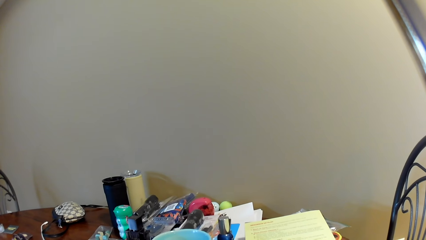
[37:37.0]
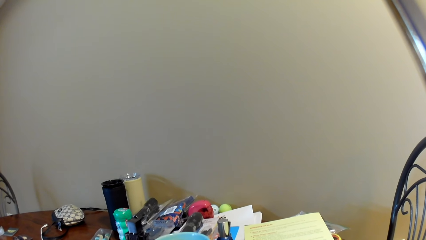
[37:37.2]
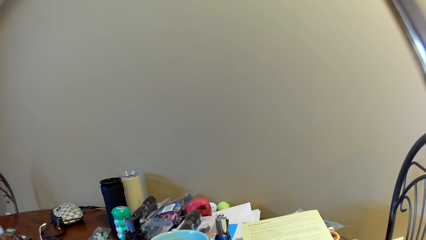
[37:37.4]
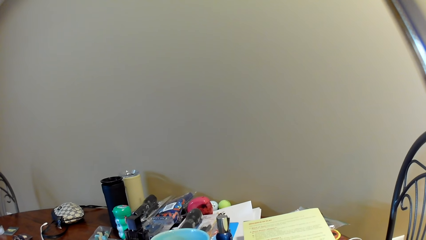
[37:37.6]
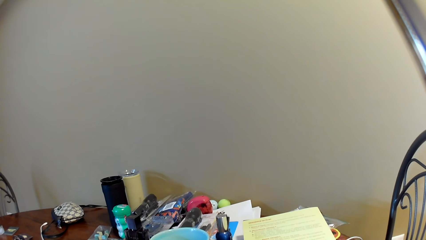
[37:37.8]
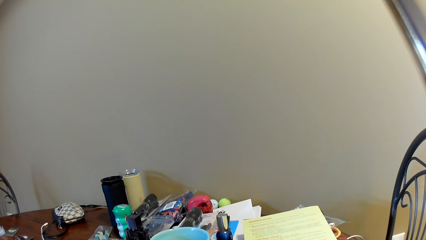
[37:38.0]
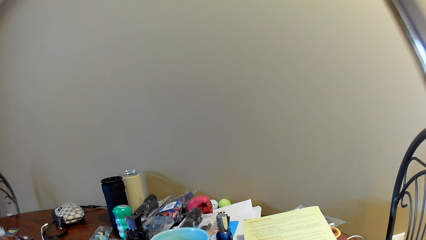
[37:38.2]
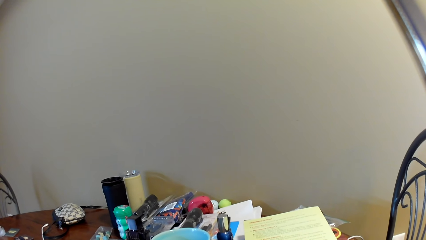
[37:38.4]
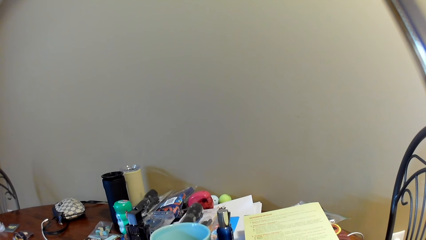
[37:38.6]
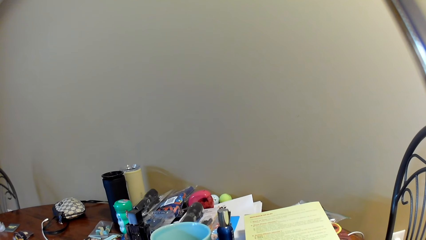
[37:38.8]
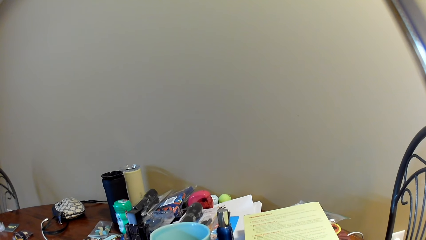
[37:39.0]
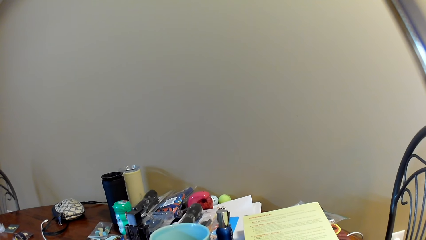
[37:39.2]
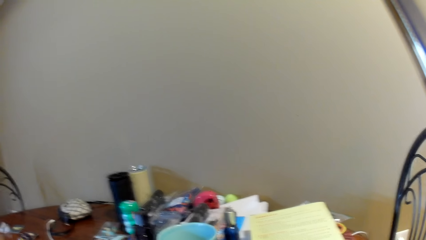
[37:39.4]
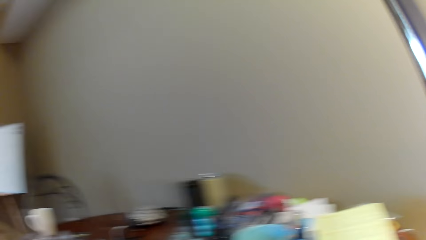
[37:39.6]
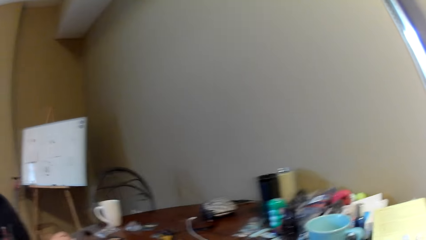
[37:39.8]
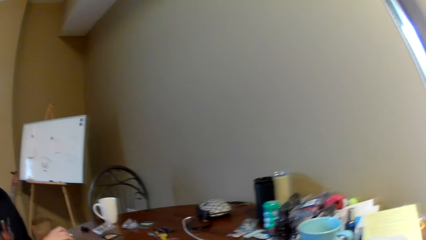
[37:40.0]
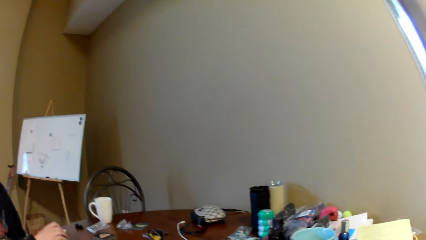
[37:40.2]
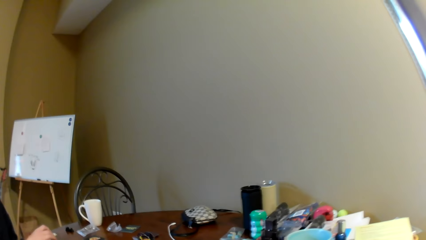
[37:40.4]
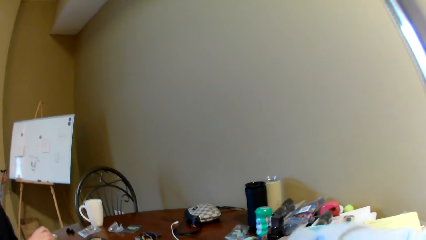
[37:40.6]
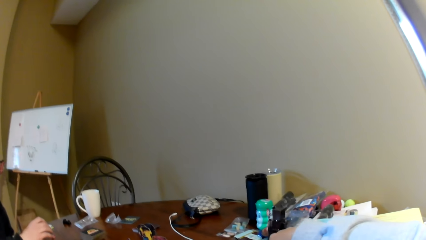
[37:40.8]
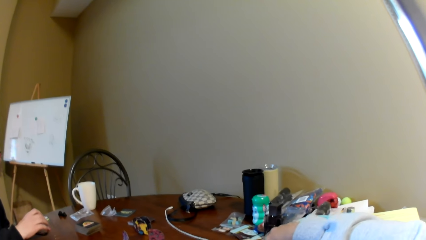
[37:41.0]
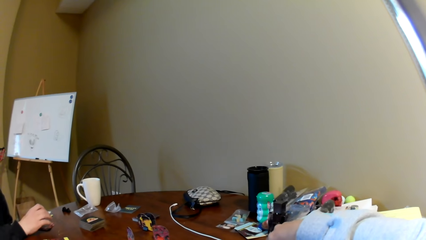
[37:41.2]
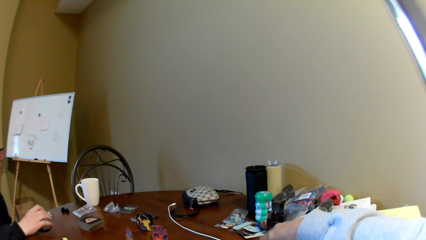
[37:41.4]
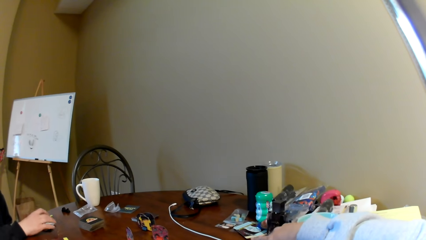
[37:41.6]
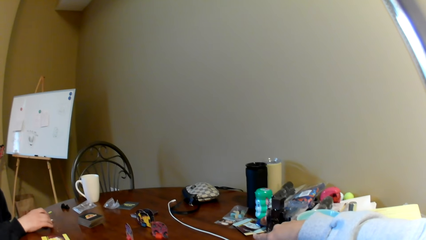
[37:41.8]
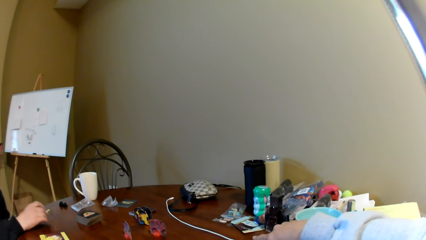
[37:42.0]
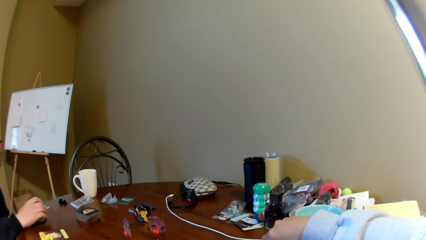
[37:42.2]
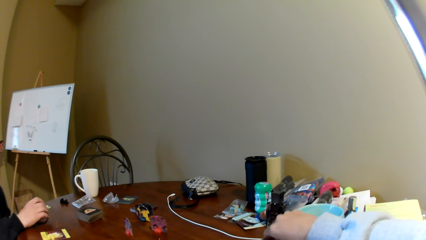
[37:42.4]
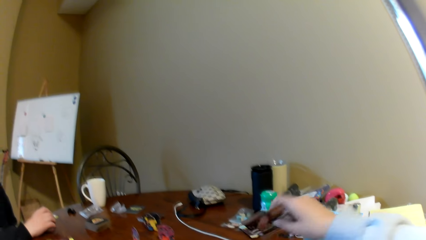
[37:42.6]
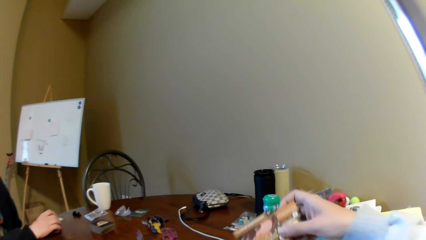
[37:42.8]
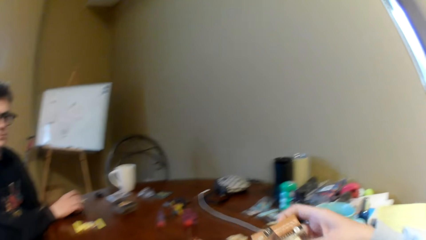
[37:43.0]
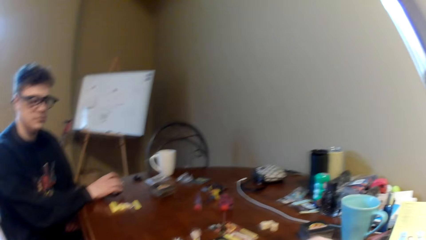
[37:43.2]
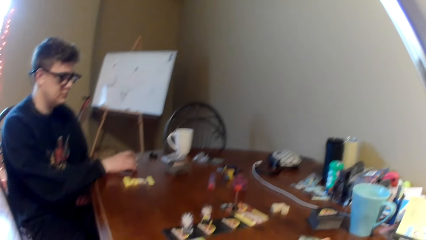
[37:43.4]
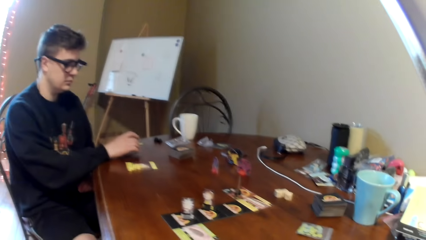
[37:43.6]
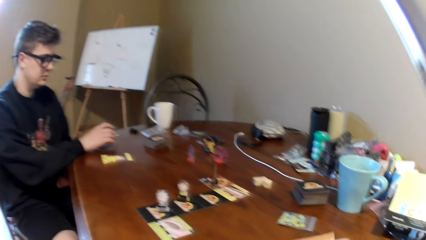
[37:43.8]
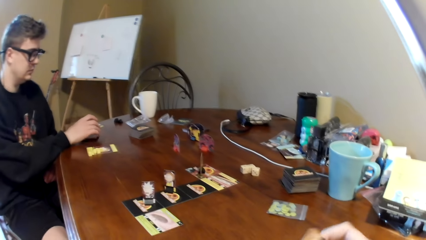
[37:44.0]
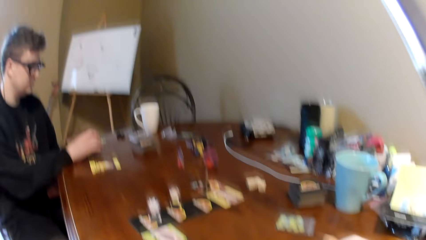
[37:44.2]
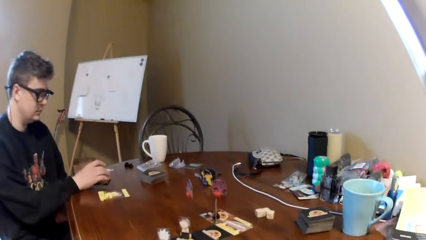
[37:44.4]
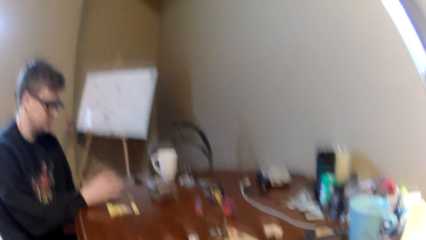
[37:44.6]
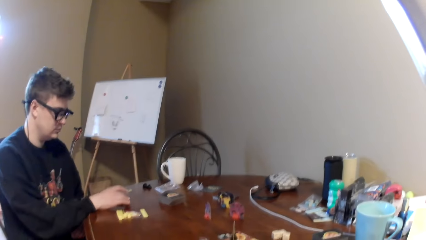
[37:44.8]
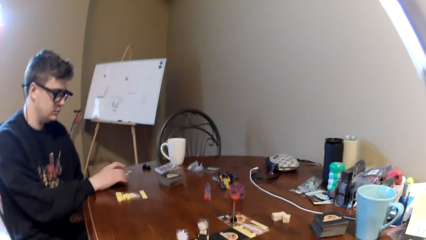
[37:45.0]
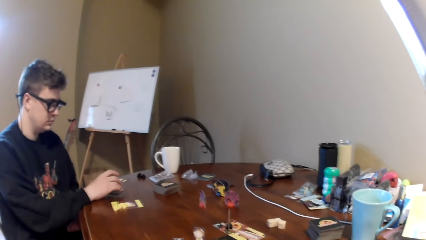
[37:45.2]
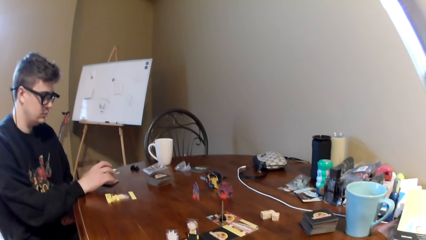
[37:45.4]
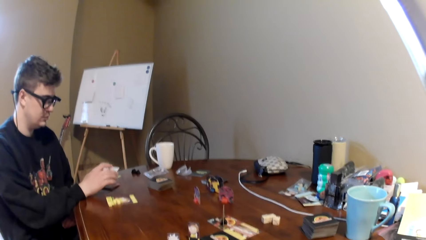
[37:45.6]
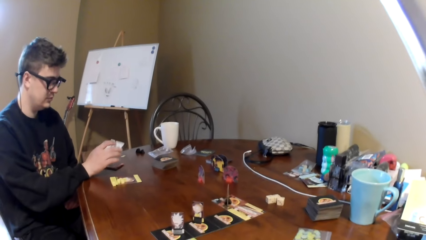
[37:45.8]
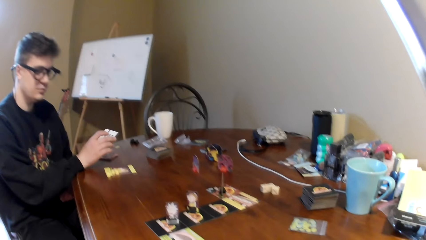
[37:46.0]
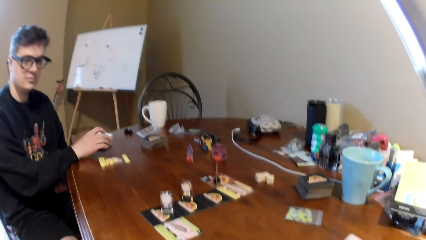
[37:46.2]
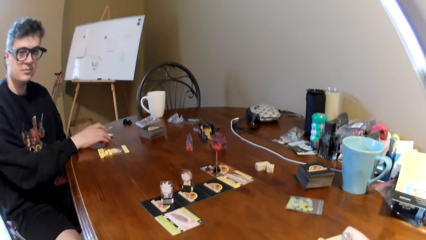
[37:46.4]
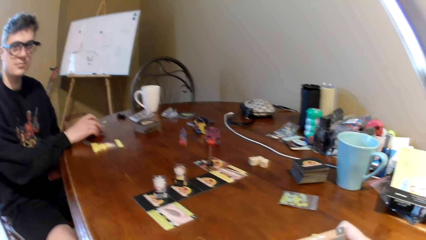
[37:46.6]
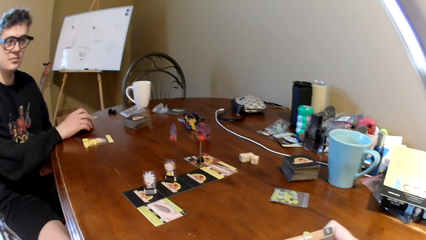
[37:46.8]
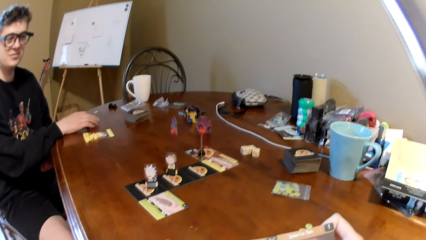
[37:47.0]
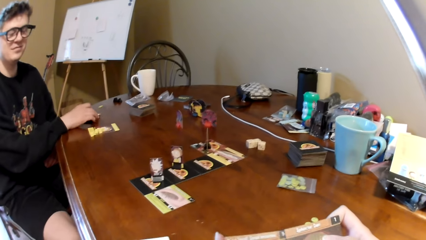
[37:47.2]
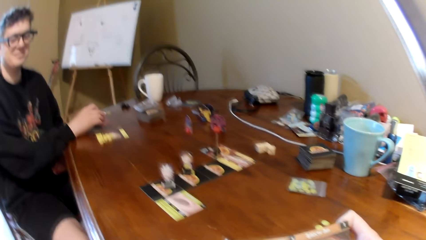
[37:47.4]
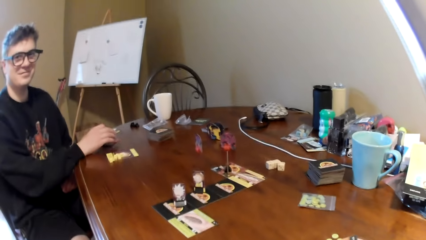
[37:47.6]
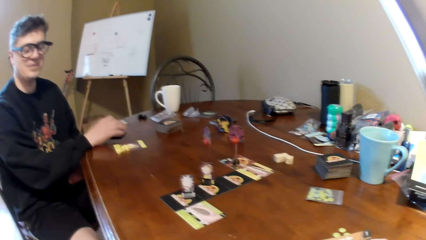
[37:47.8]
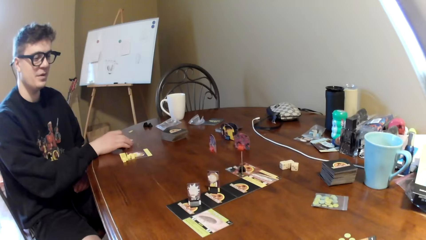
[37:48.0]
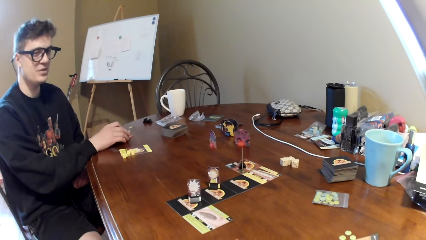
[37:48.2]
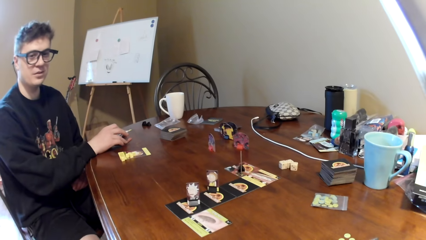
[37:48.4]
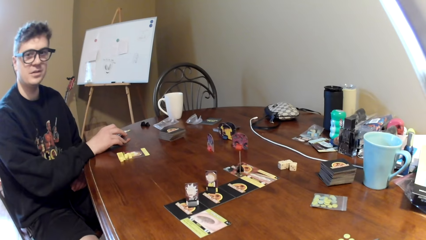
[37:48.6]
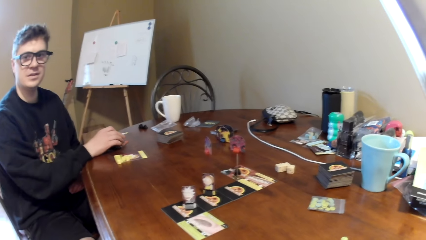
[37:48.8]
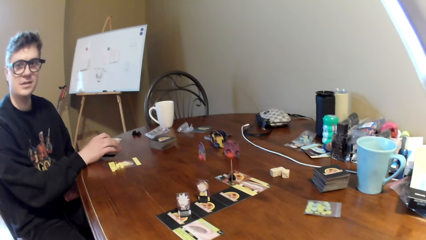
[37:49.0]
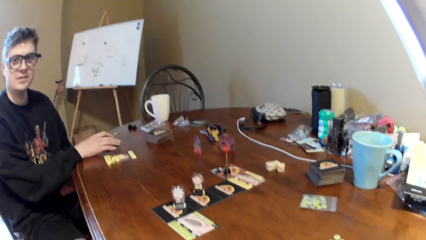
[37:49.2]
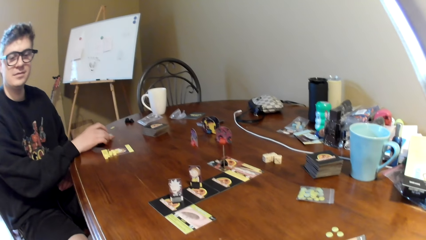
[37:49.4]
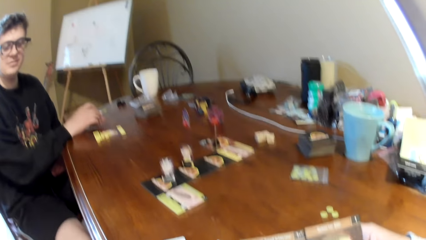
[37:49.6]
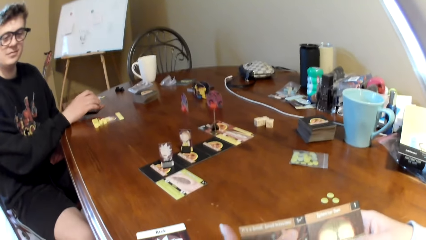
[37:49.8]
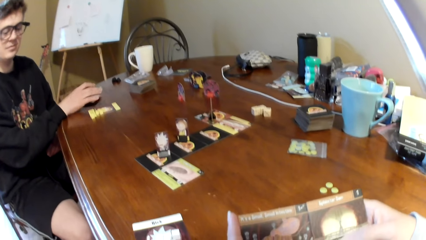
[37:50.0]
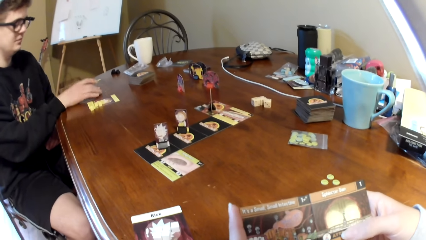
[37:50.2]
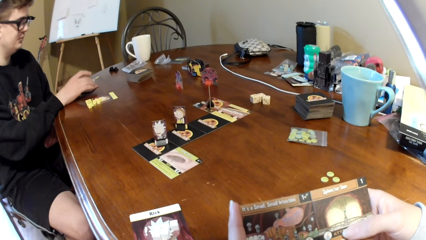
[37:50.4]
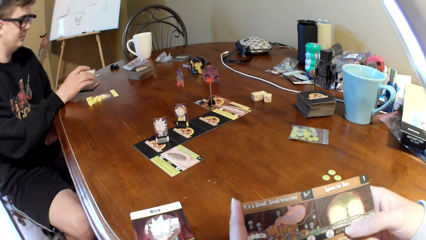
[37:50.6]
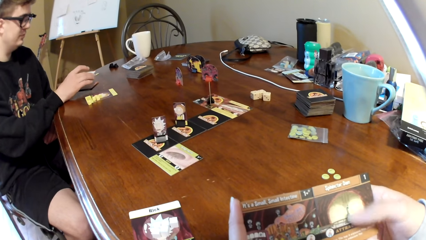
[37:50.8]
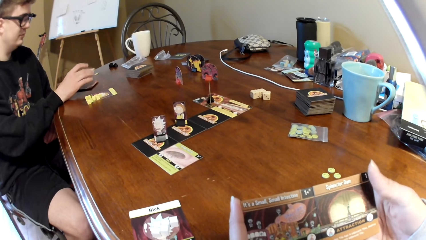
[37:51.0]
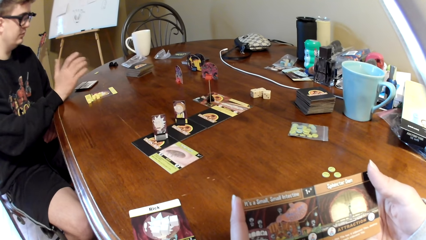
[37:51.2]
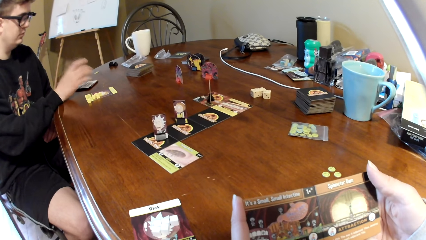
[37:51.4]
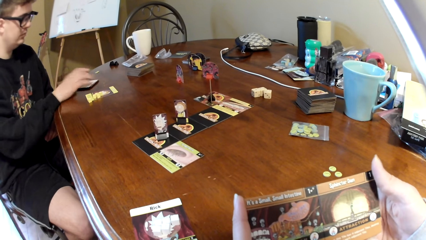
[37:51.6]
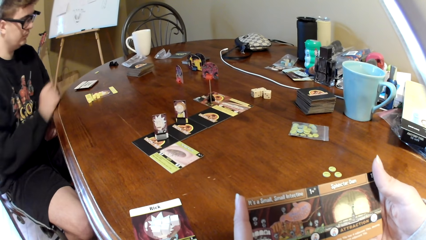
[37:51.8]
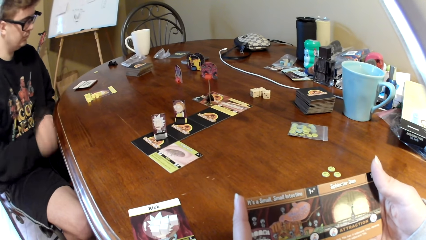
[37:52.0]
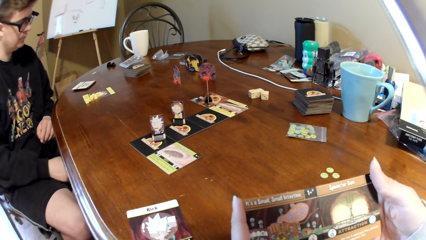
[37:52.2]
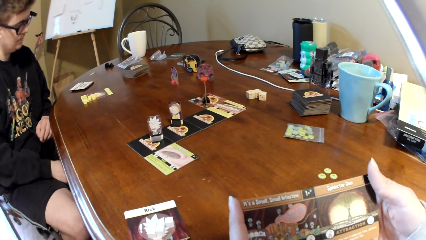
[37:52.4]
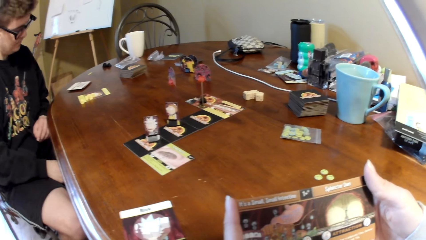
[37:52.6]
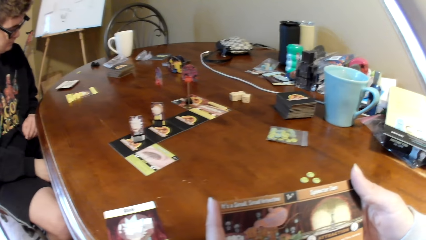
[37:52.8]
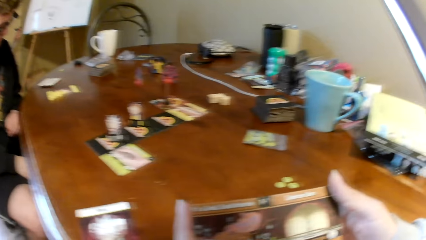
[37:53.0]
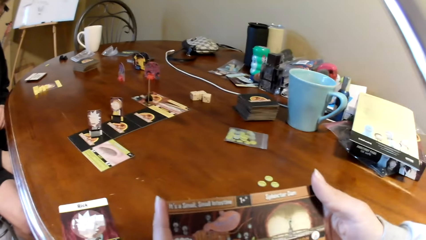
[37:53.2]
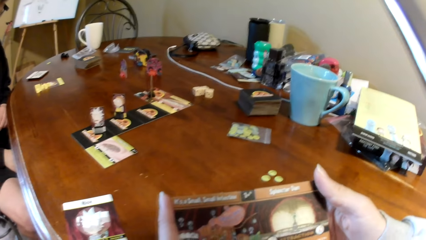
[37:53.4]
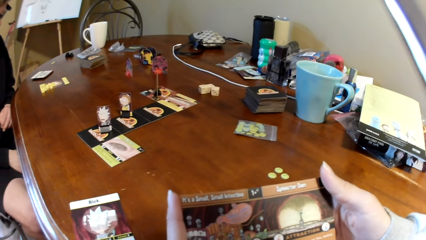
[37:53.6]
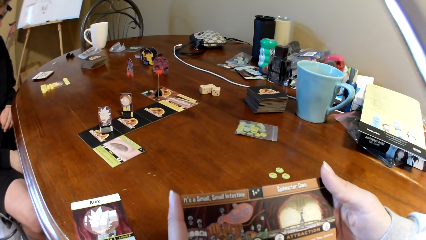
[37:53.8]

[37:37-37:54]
The camera wearer moves his hand on the table. He touches the playing cards. He holds the cards. He lifts the playing cards. He shuffles the playing cards. A man converses with the camera wearer. The camera wearer looks at the cards. He looks at the playing card. The man moves his hand.
